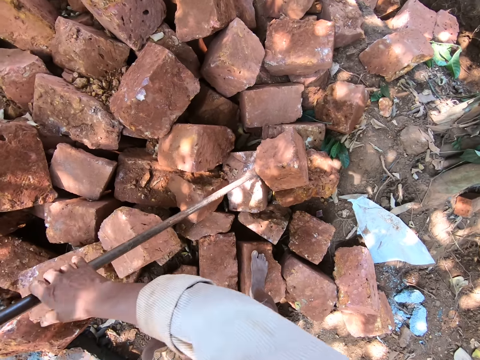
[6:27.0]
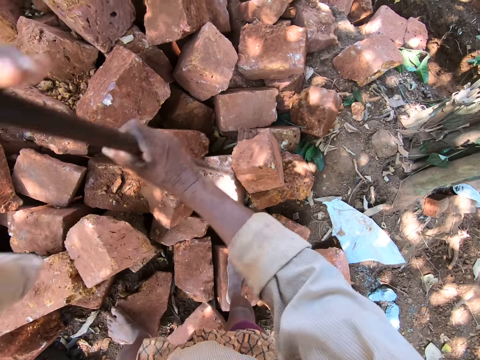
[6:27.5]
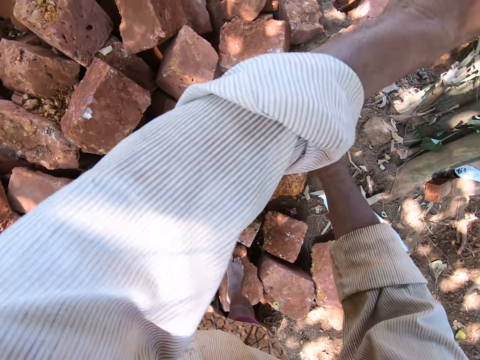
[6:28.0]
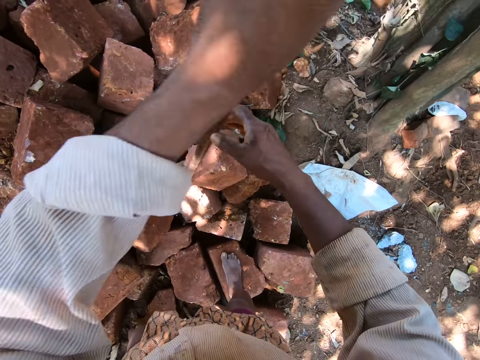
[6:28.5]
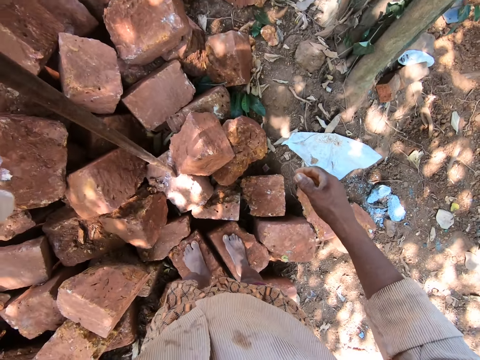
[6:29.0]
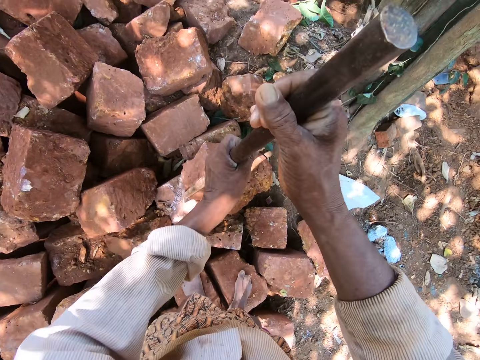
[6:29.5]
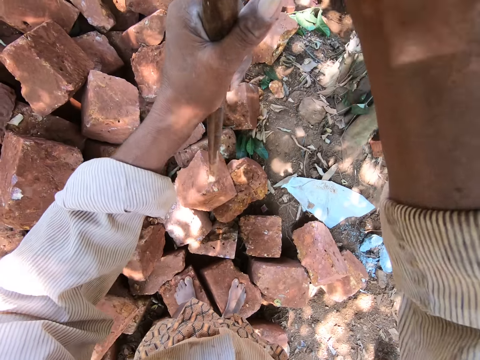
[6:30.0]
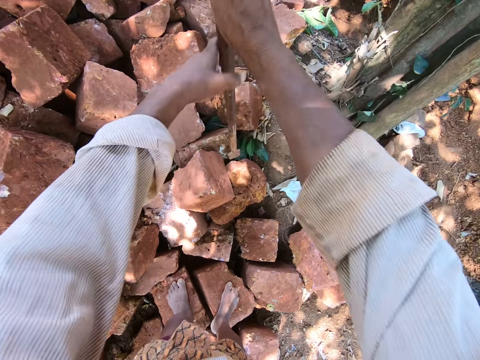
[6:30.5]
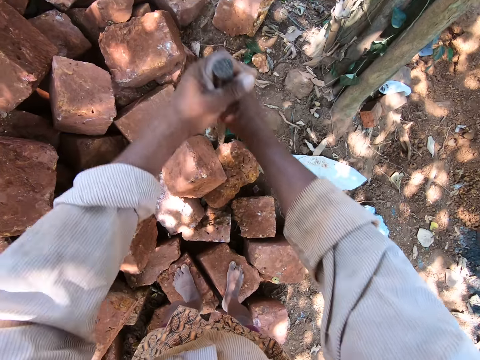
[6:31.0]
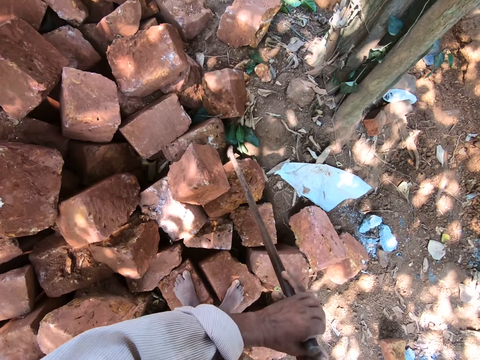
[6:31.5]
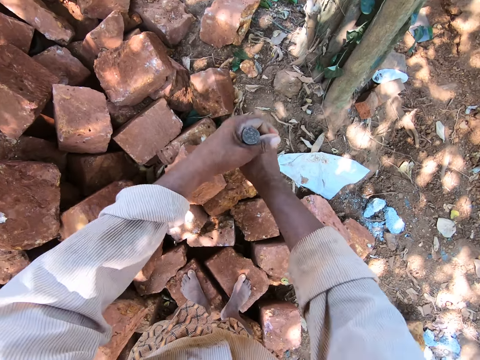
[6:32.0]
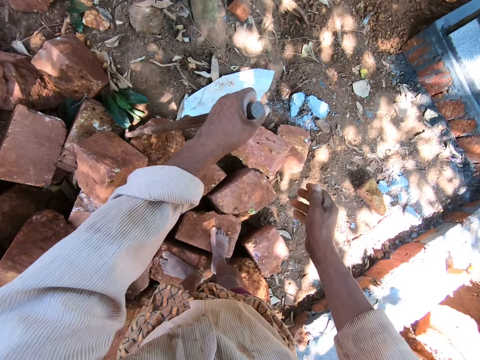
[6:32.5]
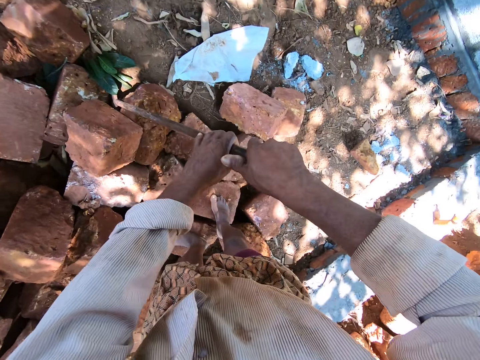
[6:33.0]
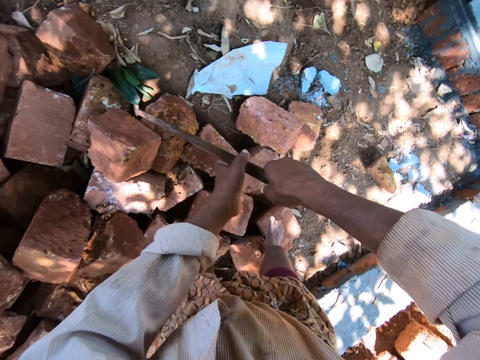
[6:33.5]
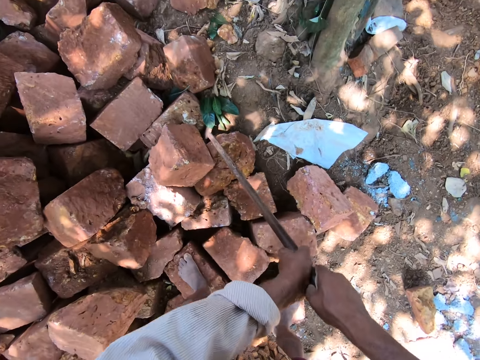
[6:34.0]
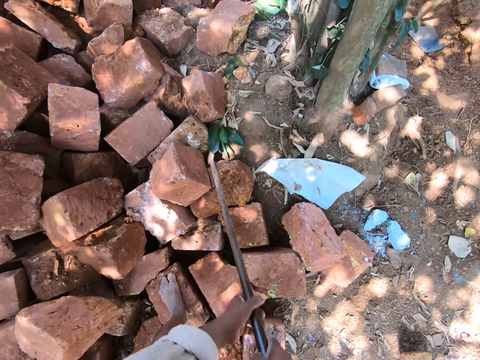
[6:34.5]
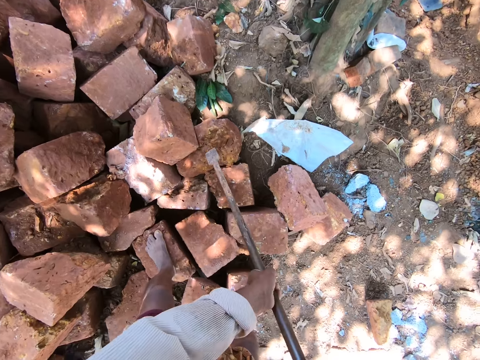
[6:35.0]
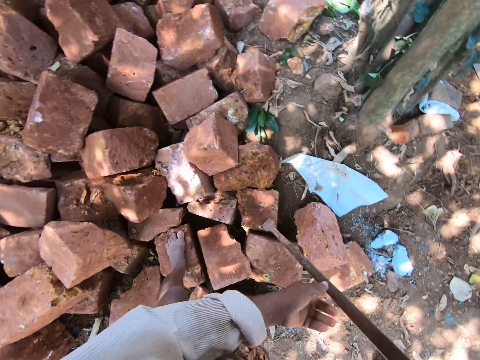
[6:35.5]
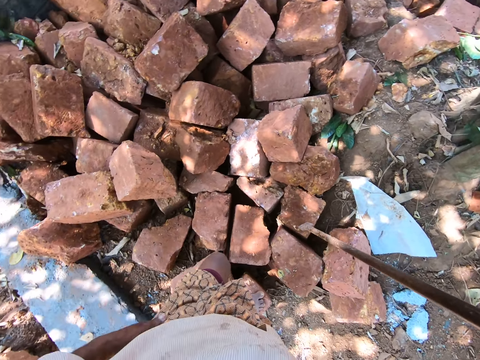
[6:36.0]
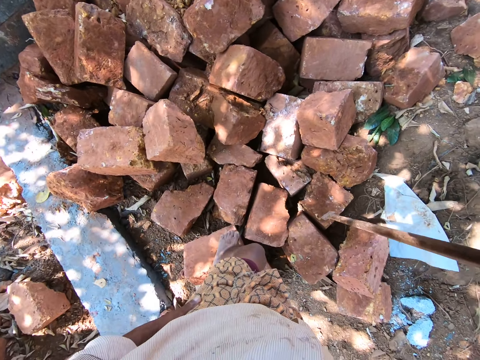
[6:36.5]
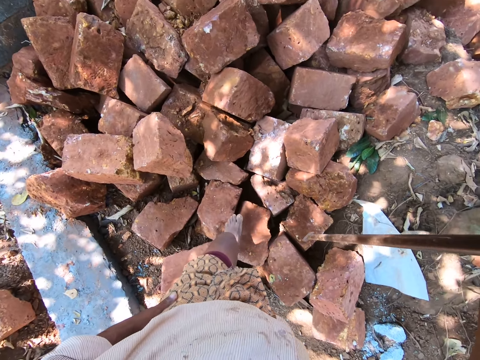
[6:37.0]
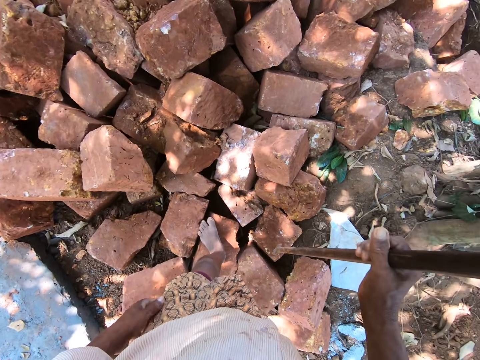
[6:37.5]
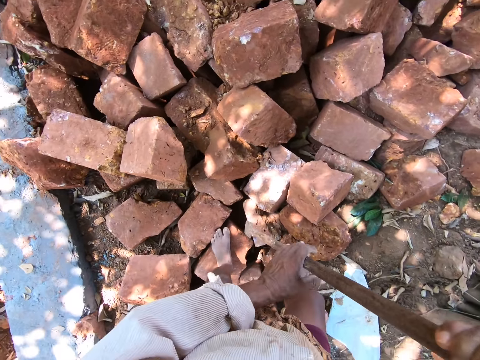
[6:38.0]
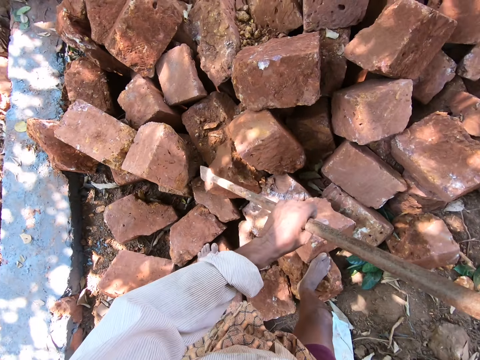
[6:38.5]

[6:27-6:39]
The camera wearer looks around.

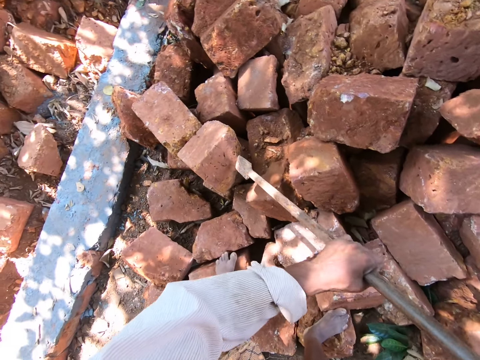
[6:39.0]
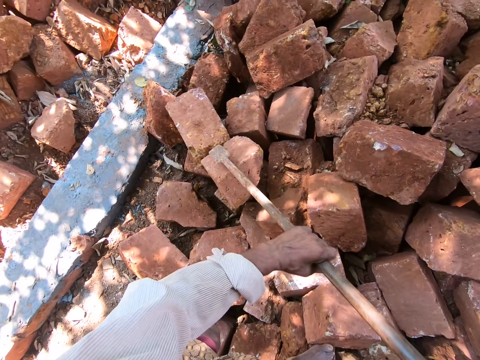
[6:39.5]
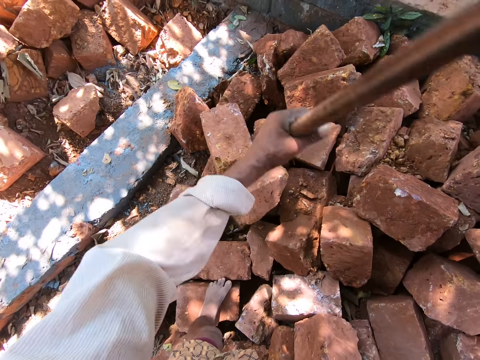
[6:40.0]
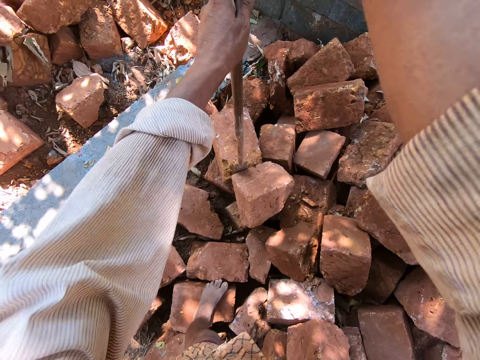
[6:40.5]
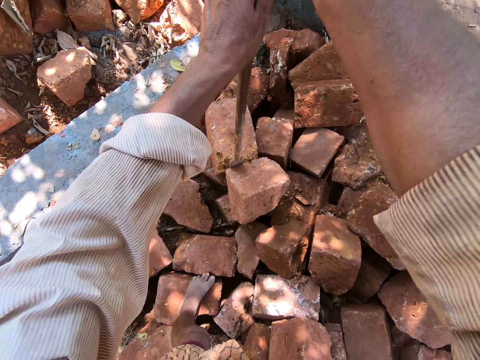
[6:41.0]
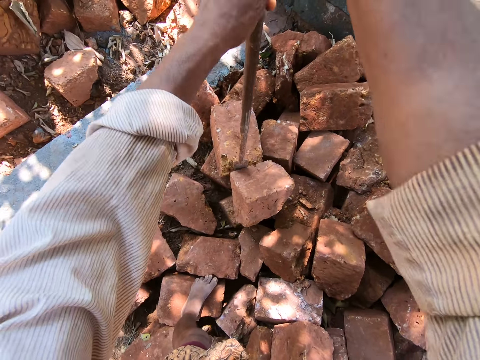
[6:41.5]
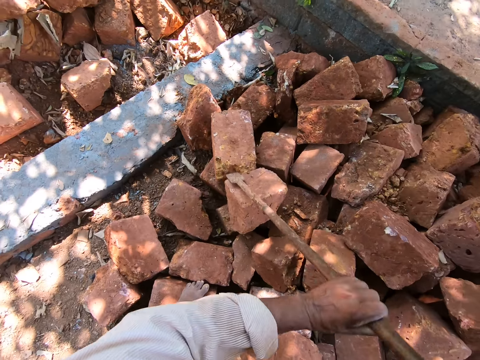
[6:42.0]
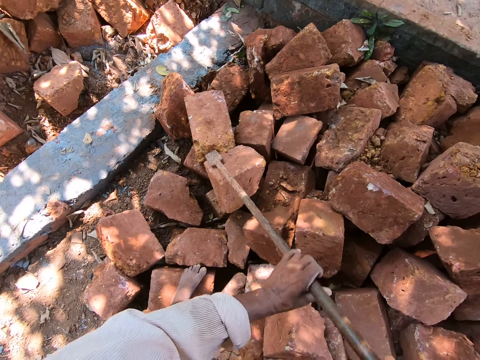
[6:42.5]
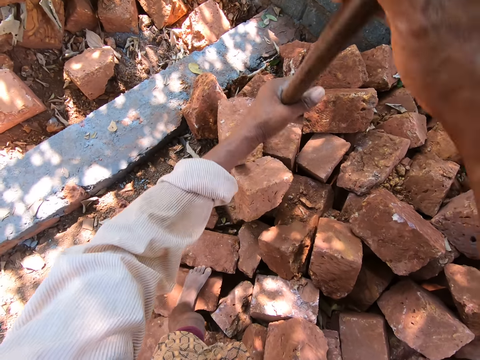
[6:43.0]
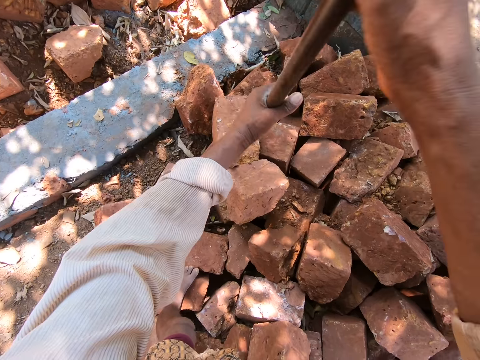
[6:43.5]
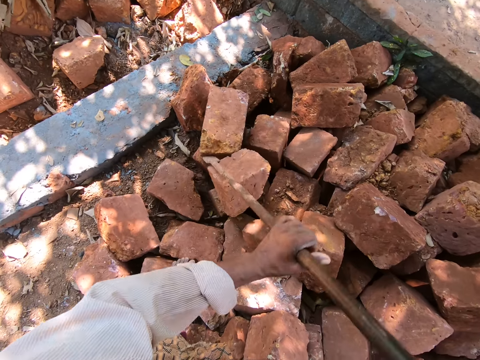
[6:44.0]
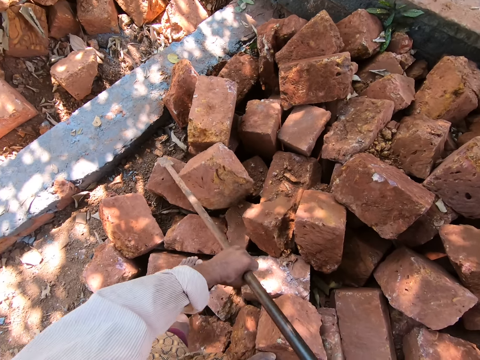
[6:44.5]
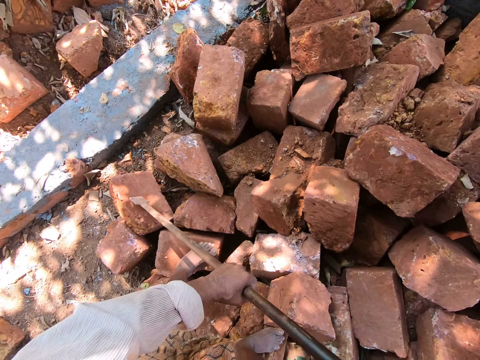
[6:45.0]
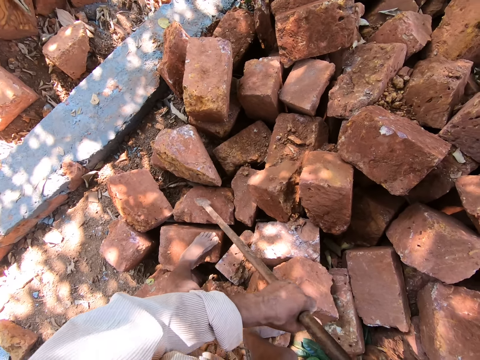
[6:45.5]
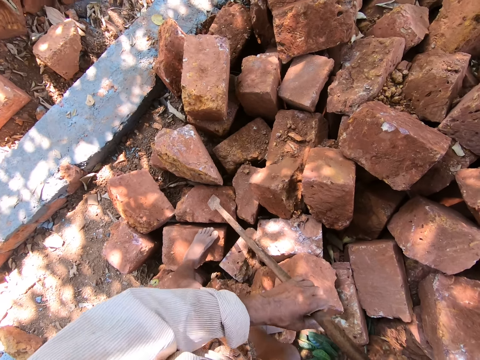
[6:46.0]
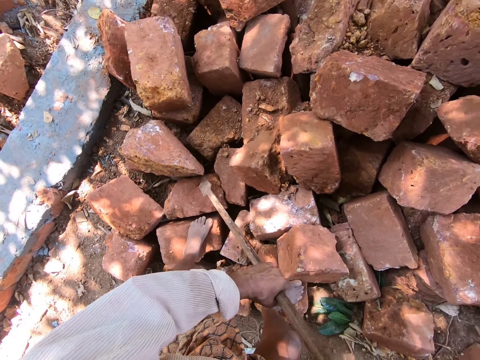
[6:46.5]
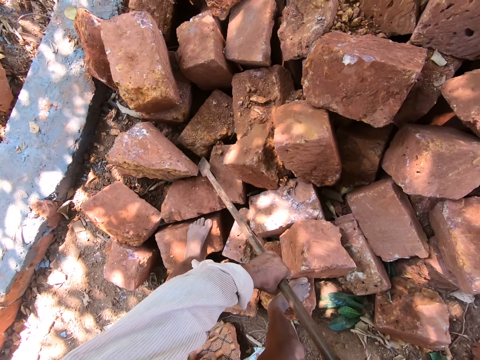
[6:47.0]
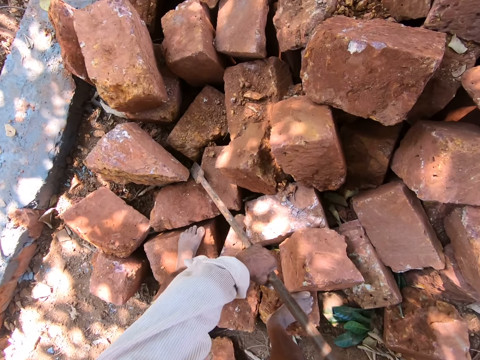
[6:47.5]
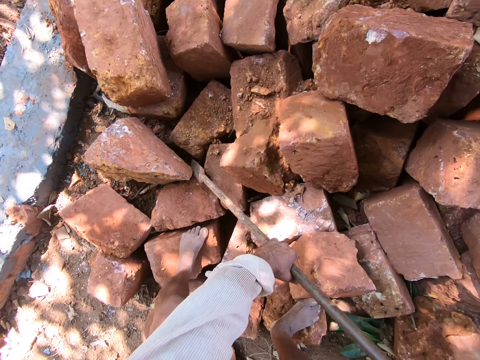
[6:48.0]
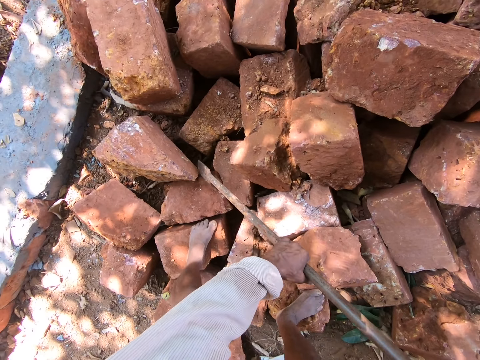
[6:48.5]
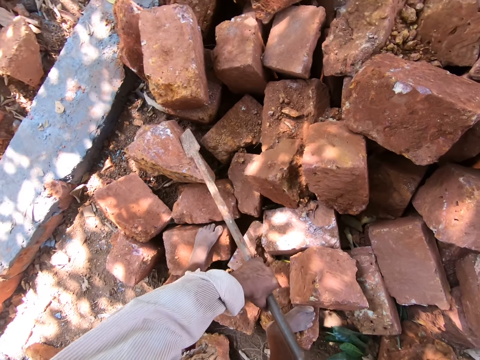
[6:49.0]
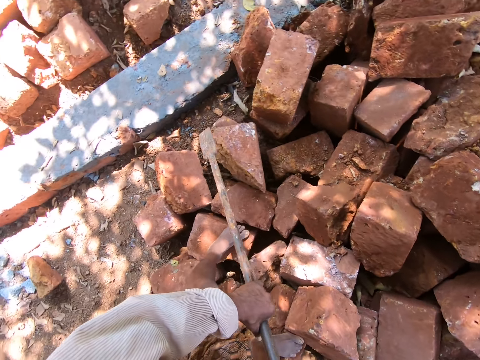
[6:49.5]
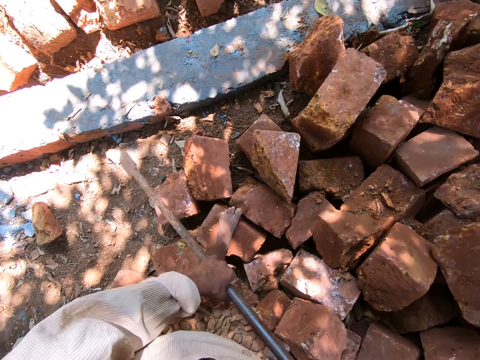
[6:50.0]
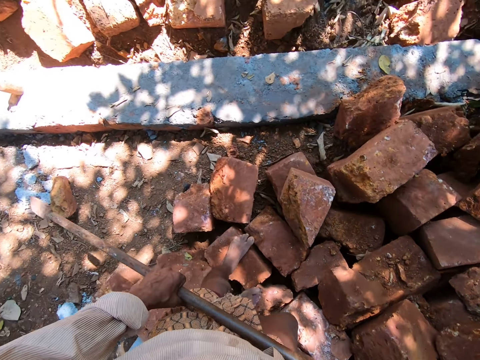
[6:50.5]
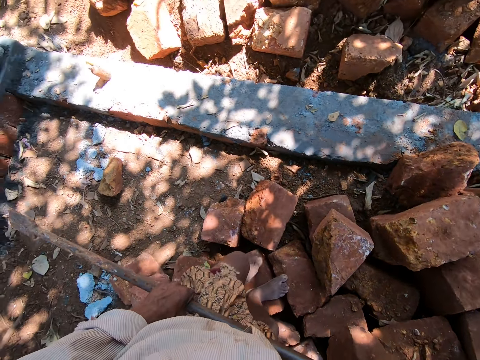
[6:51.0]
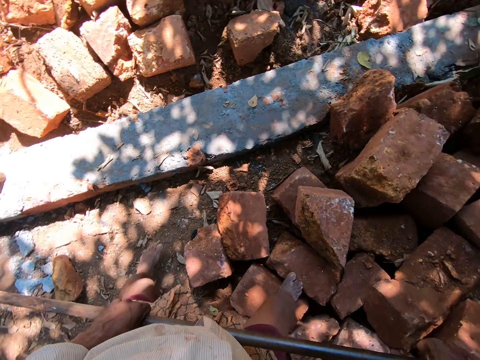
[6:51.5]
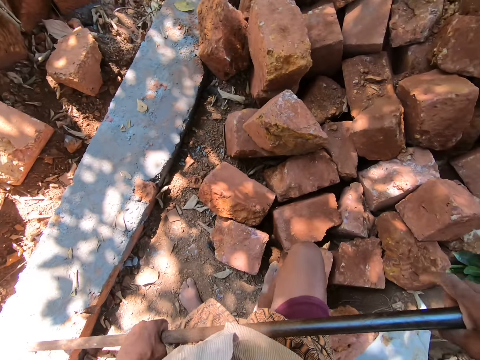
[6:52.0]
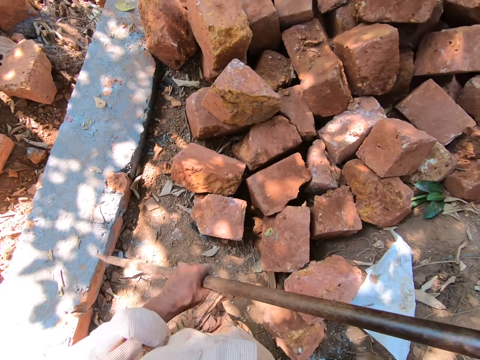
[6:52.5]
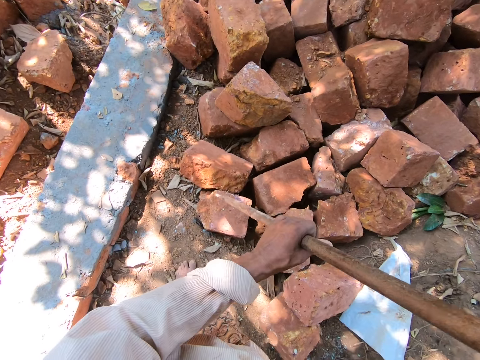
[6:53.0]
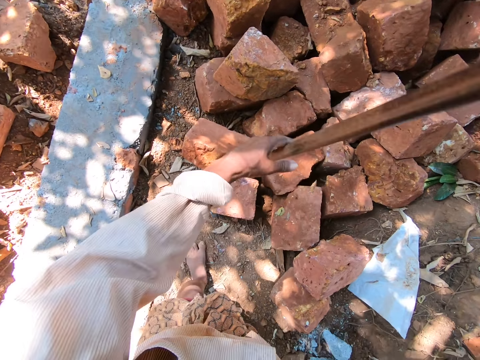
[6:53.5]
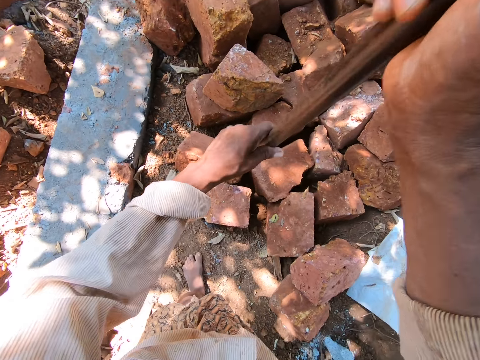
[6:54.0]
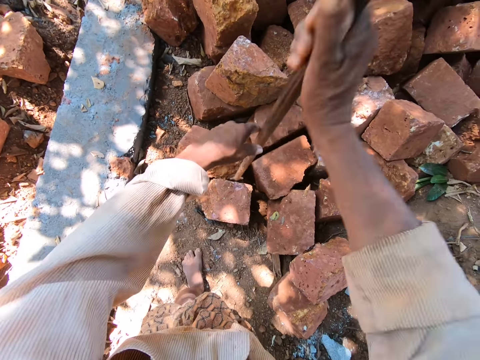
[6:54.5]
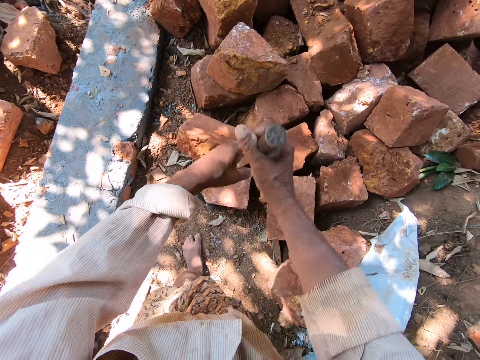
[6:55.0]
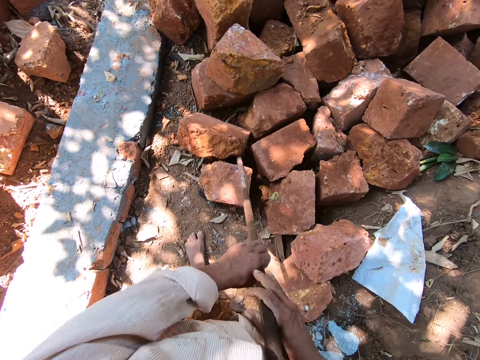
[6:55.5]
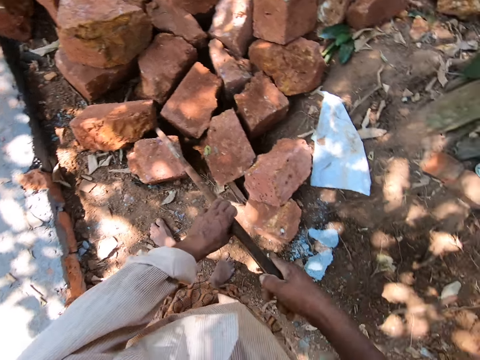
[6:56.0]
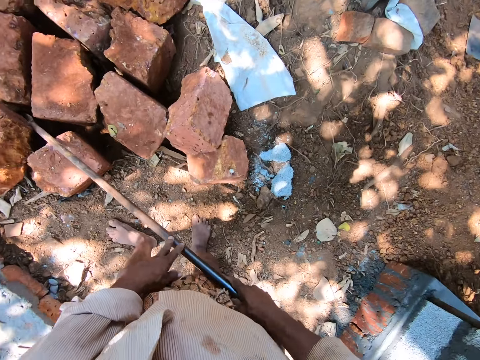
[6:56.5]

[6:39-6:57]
The camera wearer pushes a stone with a metal. They look around. They push the stone with the metal. They look around. They push the stone with the metal.
